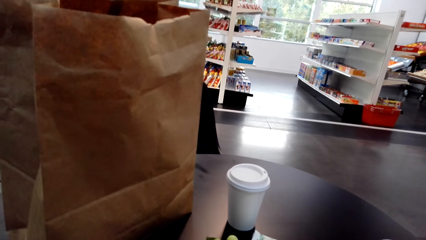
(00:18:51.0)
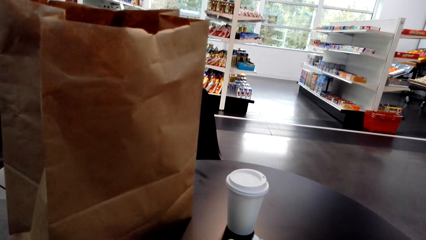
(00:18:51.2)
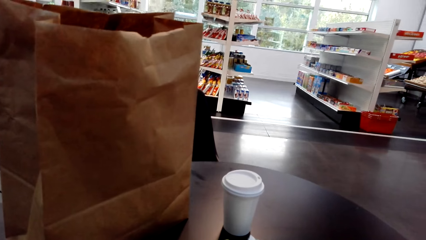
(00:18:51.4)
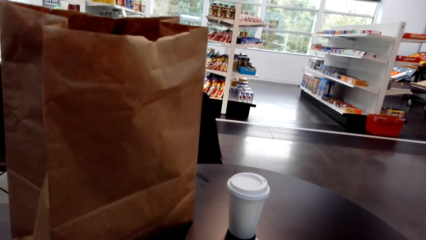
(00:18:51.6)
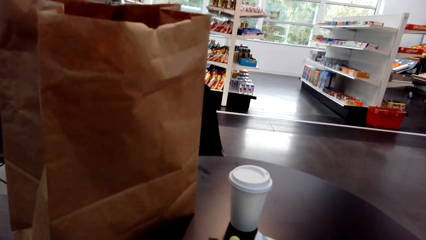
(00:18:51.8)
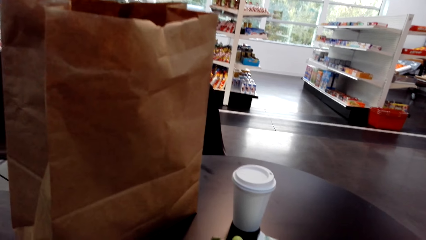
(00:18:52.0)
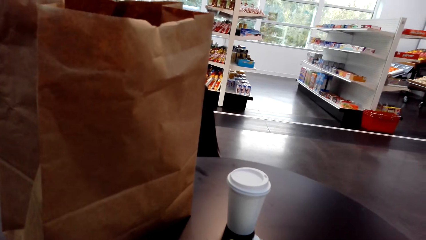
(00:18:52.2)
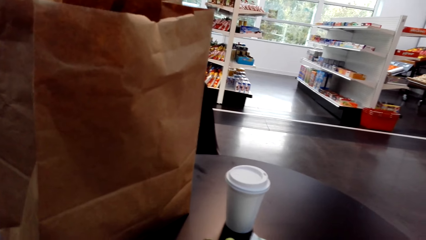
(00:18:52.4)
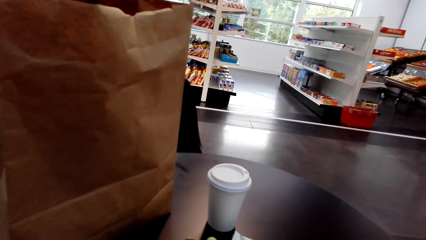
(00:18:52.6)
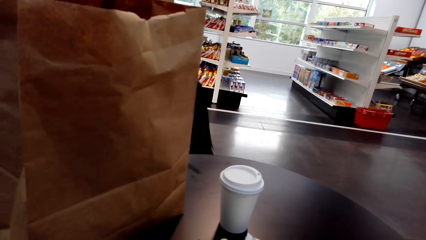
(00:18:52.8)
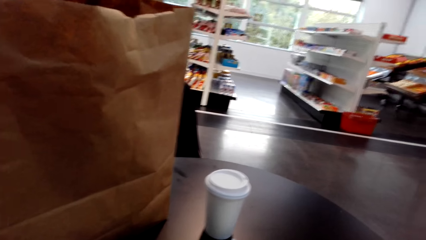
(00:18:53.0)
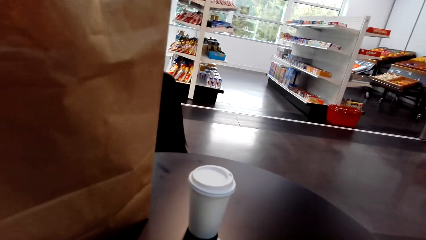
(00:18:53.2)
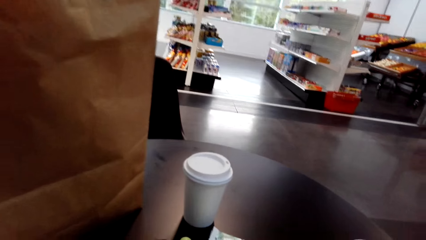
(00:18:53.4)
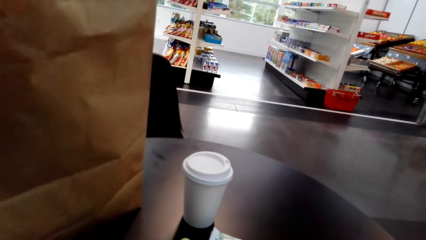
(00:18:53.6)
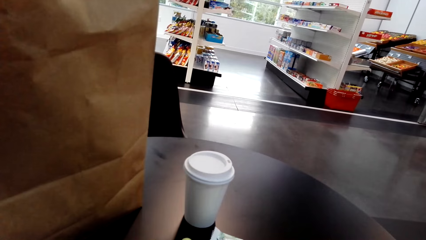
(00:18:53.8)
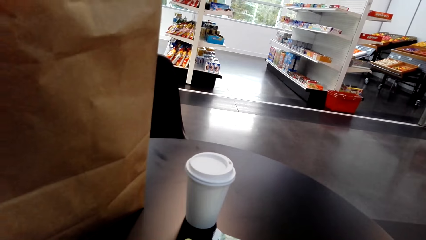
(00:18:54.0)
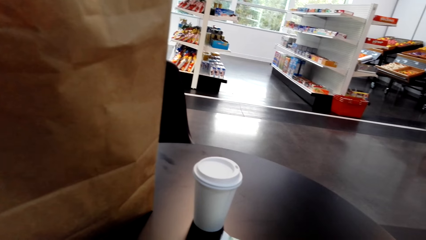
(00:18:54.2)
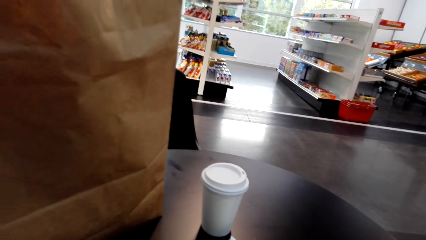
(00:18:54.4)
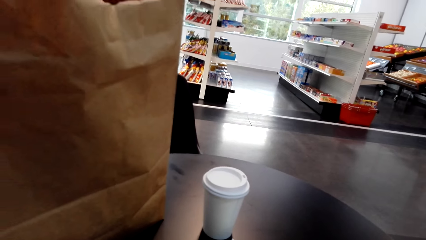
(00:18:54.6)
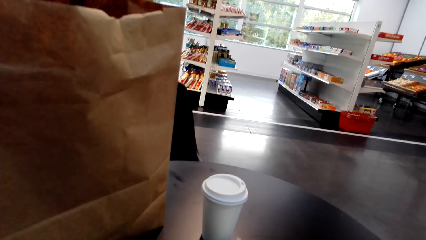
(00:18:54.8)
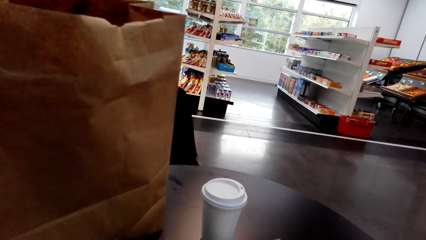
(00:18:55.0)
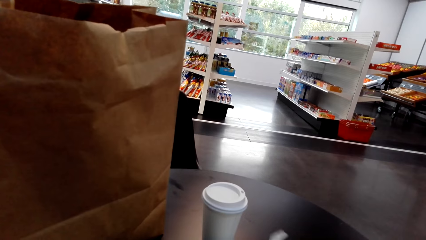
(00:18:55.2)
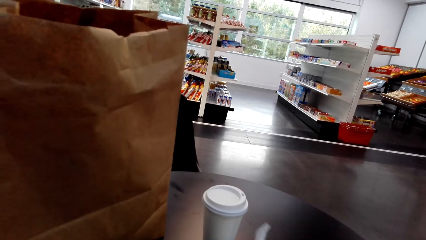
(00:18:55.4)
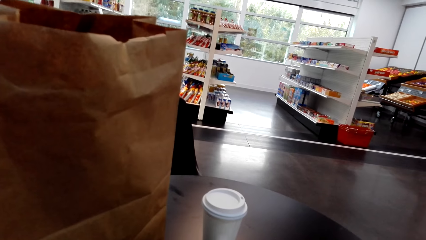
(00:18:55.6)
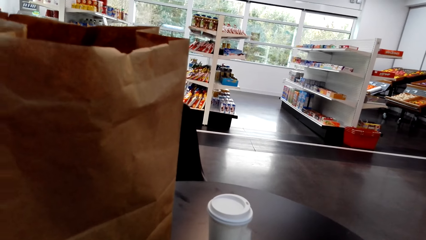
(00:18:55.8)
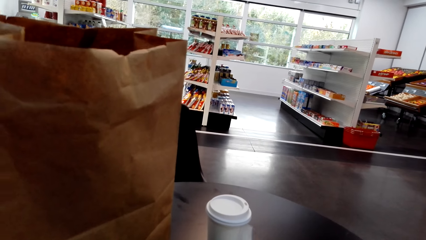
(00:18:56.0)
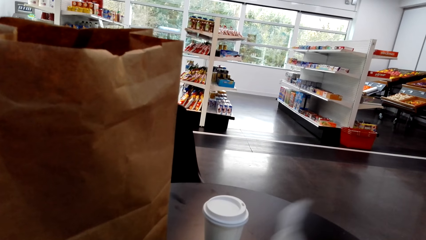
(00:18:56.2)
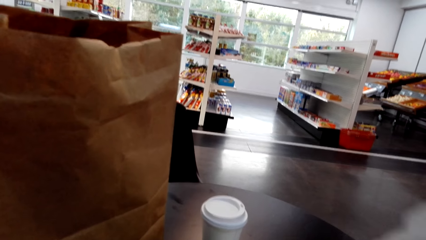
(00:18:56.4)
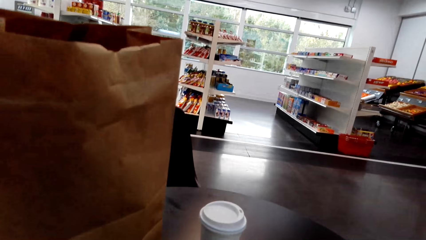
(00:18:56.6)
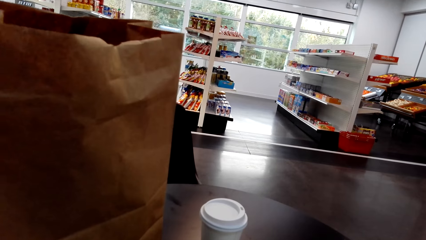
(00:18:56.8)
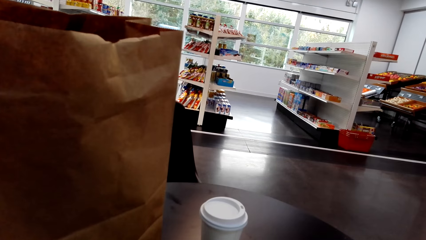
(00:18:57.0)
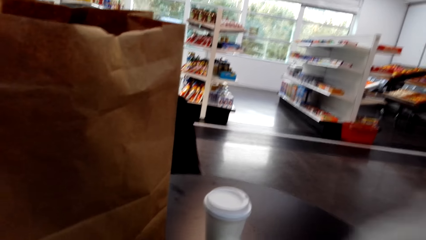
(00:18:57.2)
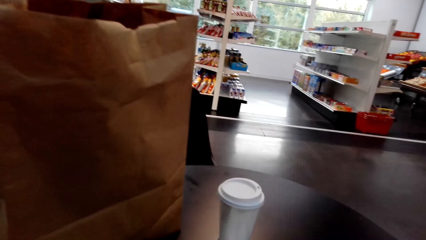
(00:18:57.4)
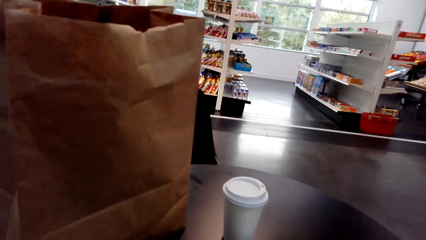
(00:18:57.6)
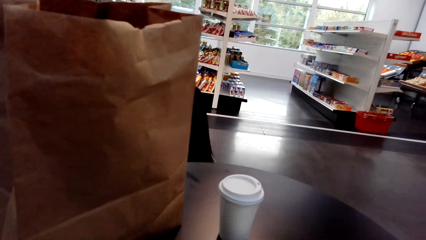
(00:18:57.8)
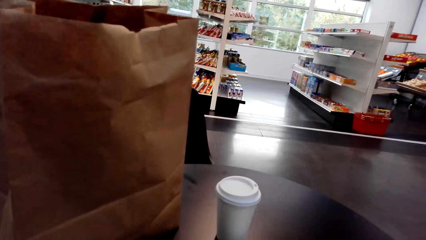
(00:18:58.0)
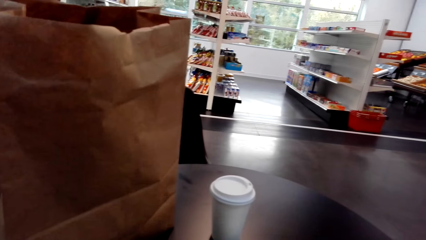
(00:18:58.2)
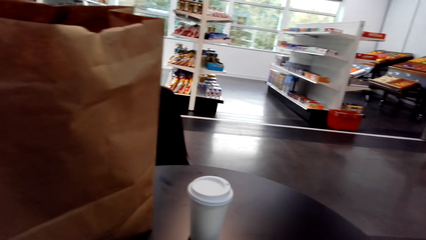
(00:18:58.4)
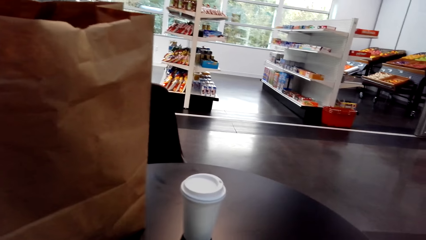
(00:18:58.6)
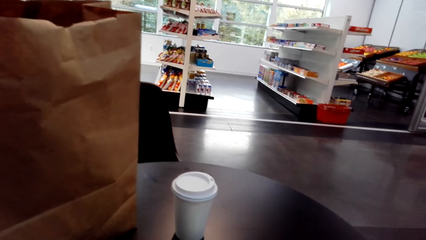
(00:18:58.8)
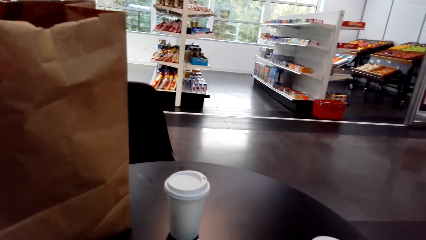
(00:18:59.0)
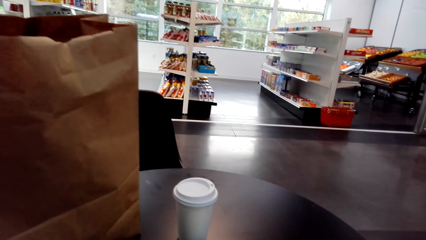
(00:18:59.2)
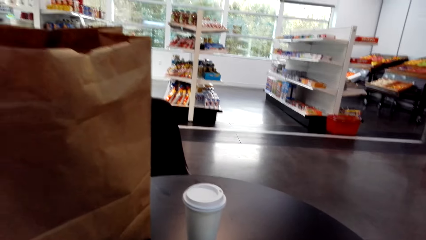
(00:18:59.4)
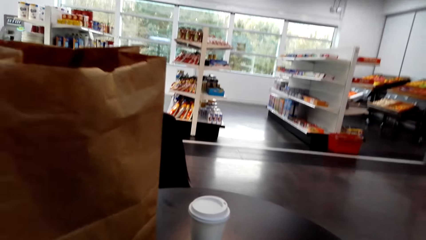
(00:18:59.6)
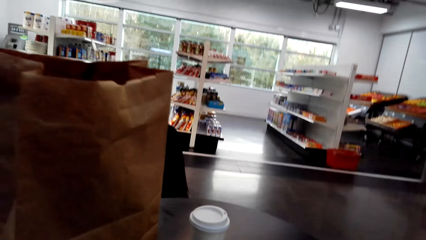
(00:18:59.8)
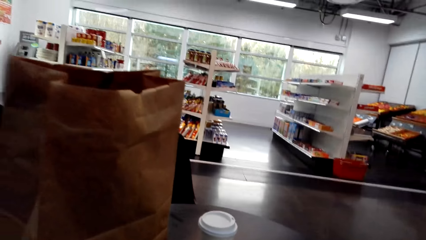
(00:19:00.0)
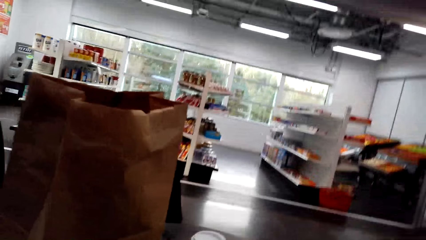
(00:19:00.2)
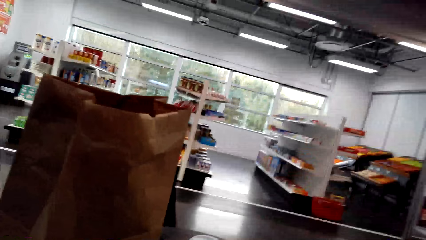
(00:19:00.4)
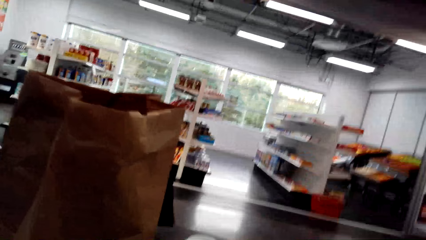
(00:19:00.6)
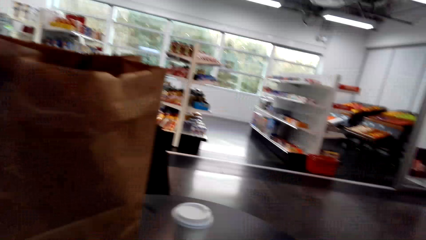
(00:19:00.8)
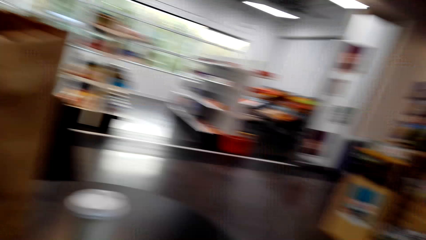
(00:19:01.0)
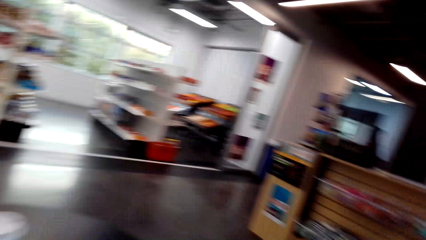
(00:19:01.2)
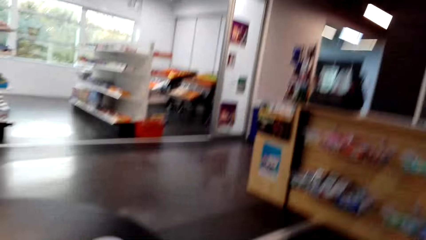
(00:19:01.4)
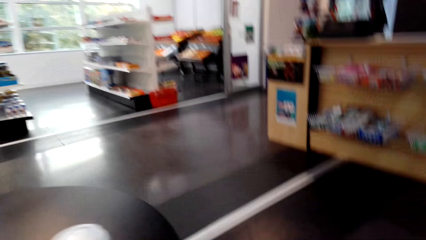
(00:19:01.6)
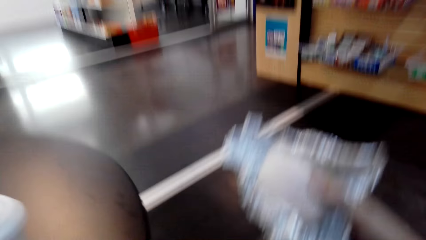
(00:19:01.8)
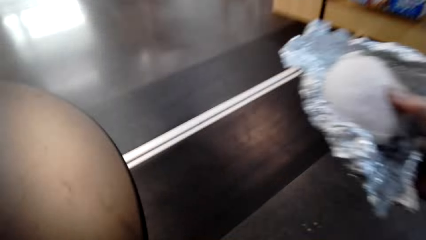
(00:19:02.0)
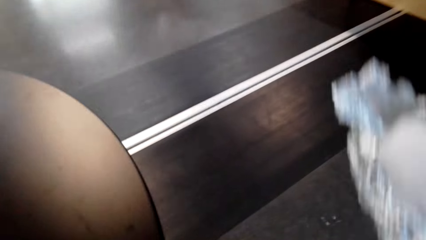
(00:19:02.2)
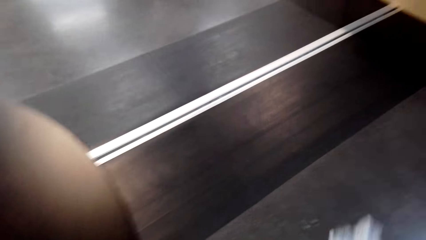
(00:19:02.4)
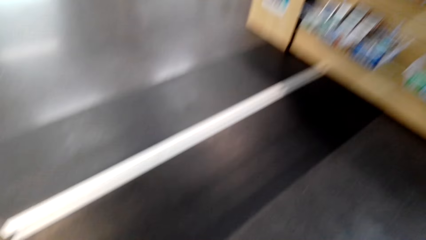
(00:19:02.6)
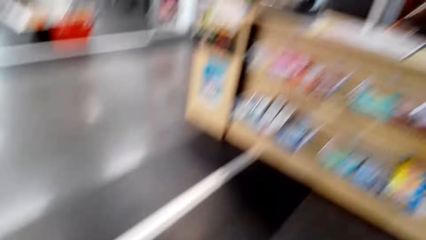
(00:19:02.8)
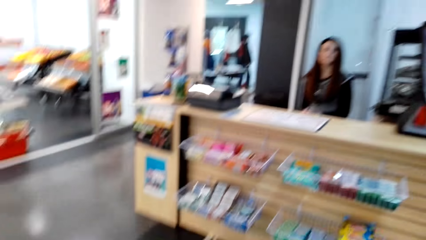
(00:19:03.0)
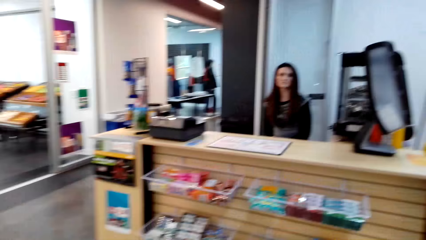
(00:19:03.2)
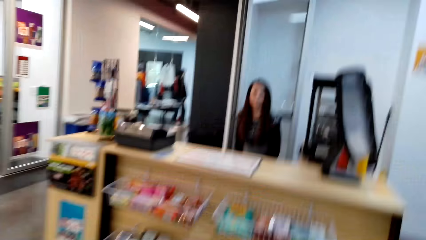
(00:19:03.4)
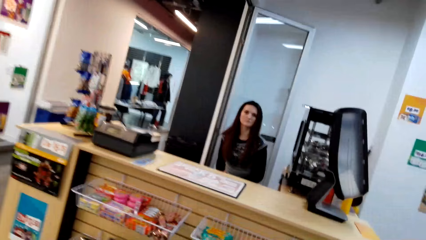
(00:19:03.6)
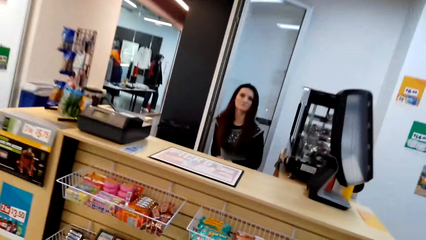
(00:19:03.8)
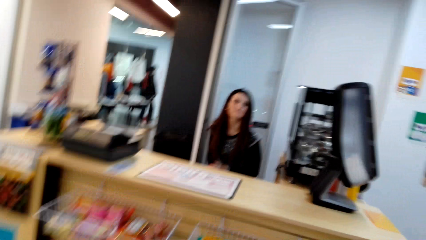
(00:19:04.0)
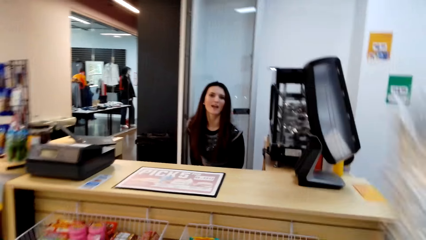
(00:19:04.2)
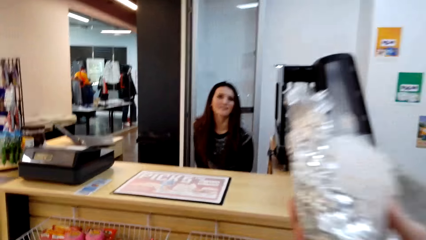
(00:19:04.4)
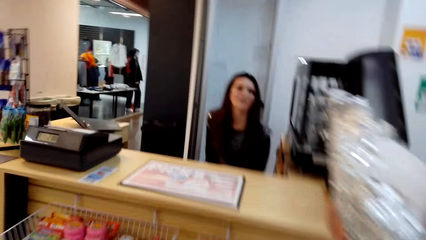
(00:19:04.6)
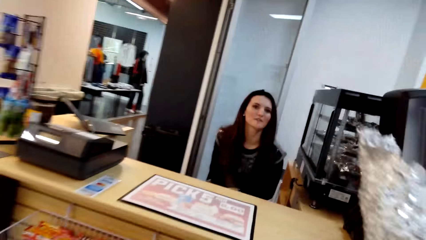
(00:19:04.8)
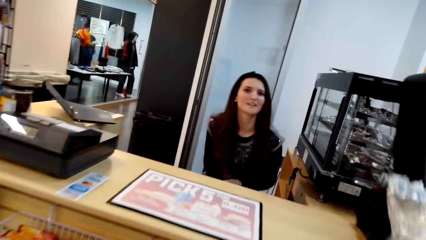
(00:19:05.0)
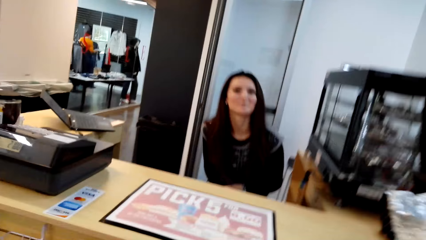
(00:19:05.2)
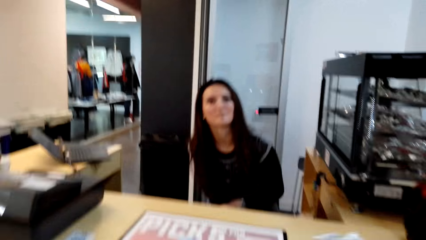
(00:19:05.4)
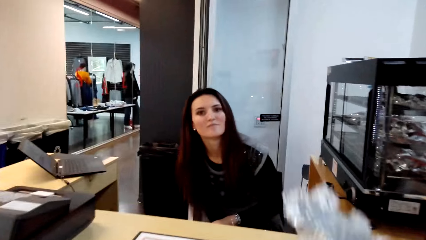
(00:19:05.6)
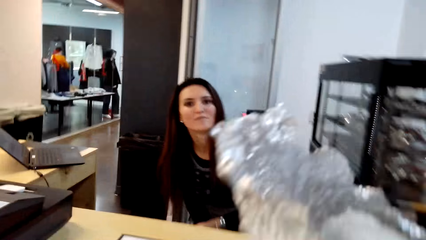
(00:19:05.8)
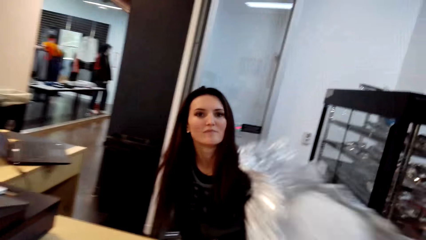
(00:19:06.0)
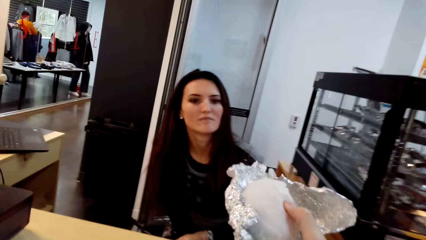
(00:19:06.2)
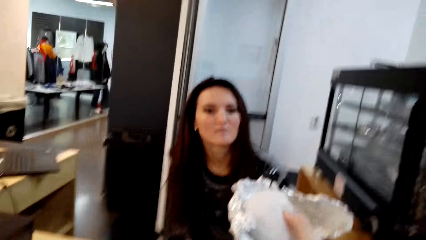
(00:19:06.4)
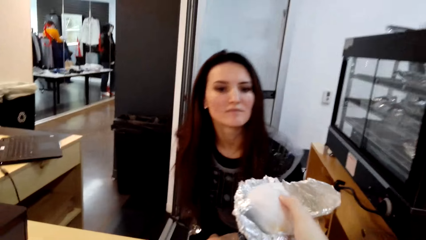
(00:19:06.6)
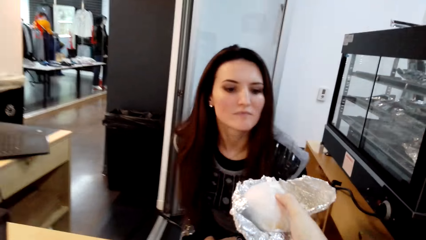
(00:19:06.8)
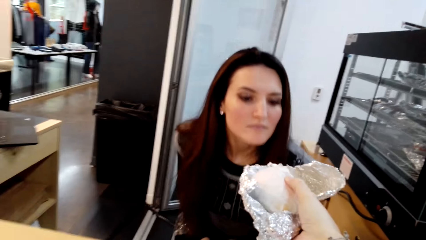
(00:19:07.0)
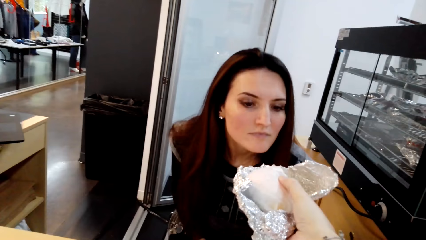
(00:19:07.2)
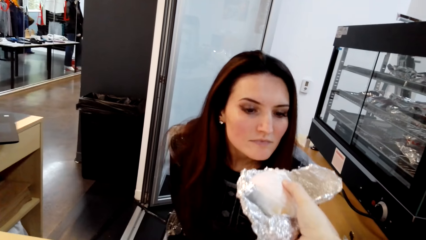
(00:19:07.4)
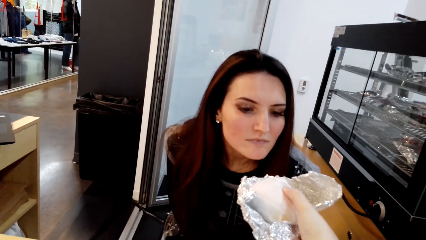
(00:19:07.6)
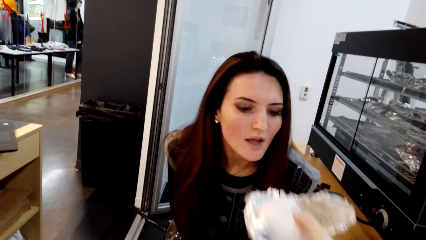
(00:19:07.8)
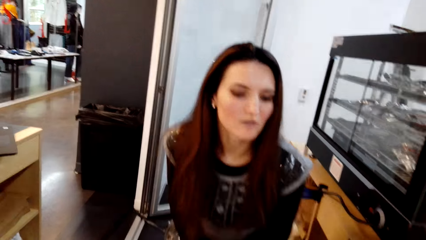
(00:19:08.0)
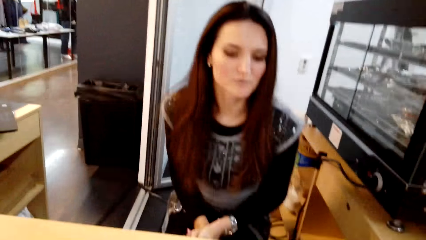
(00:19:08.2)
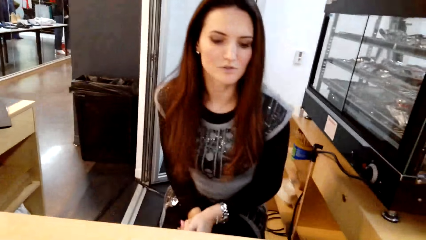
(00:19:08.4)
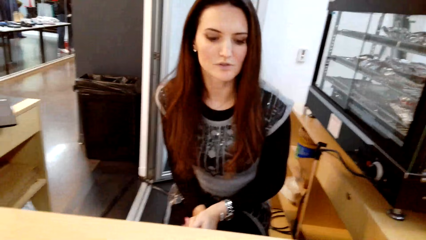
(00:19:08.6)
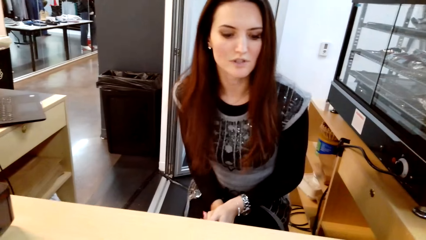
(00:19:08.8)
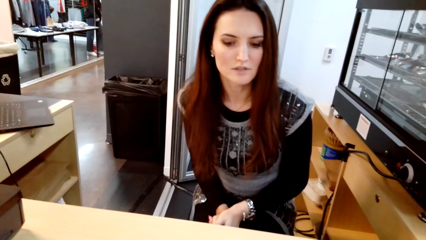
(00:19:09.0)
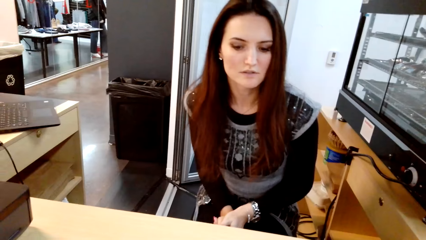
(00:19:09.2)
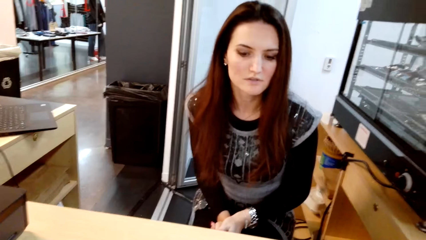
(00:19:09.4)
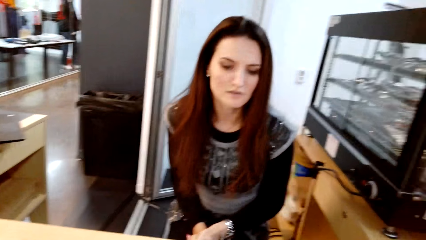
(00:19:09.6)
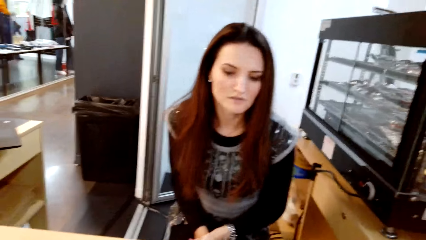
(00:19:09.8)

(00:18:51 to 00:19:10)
The camera wearer stands up from a chair. They walk to the supermarket counter. They hand something to someone.
